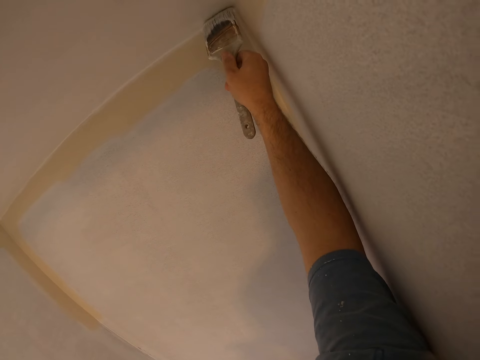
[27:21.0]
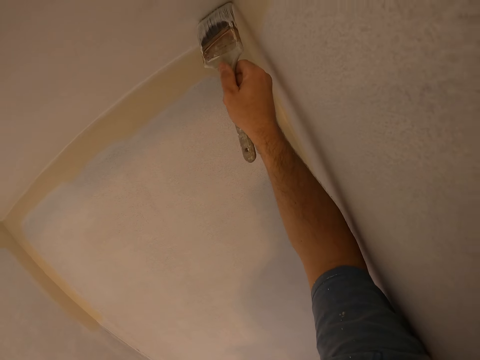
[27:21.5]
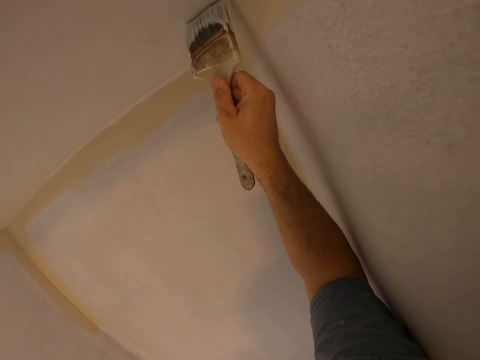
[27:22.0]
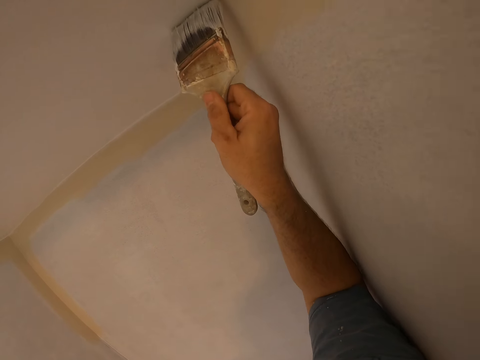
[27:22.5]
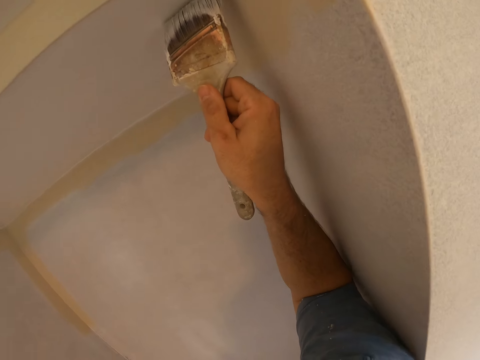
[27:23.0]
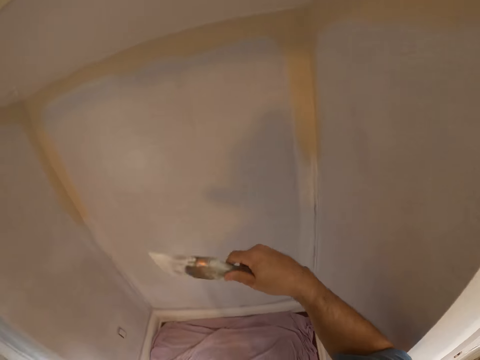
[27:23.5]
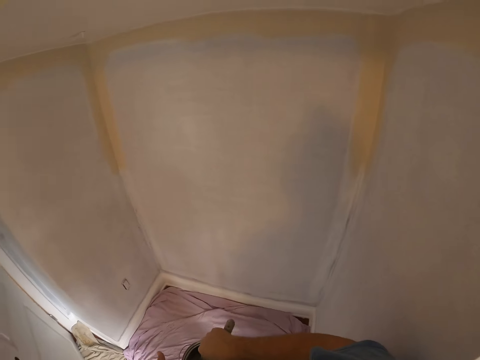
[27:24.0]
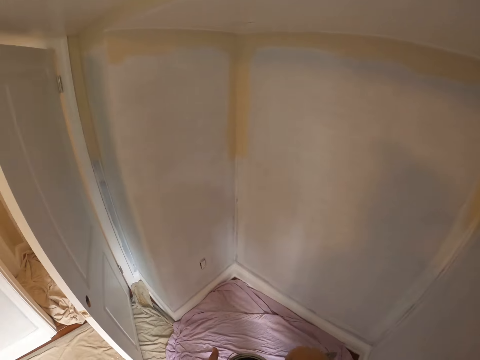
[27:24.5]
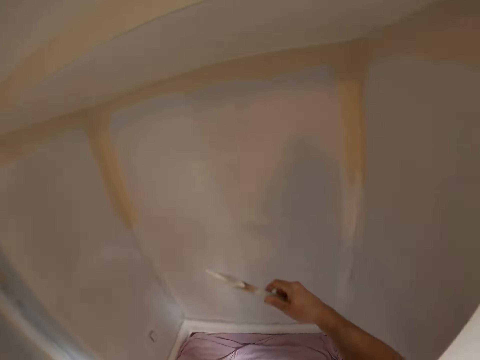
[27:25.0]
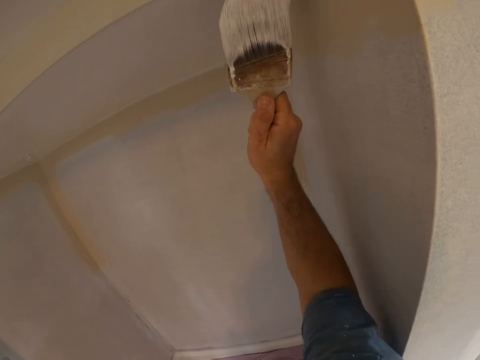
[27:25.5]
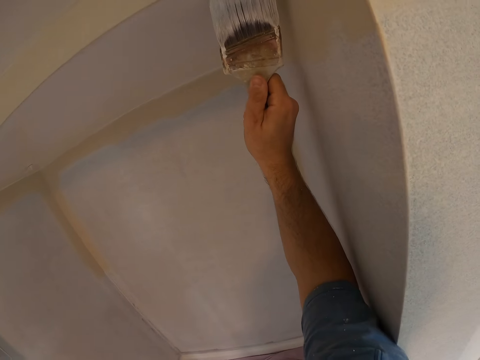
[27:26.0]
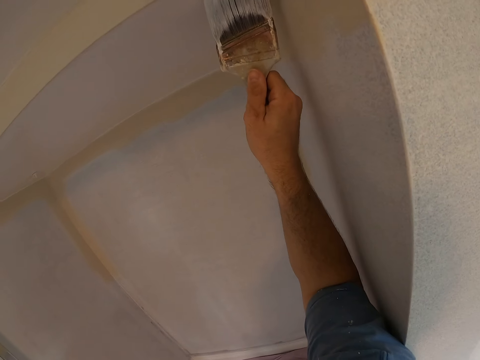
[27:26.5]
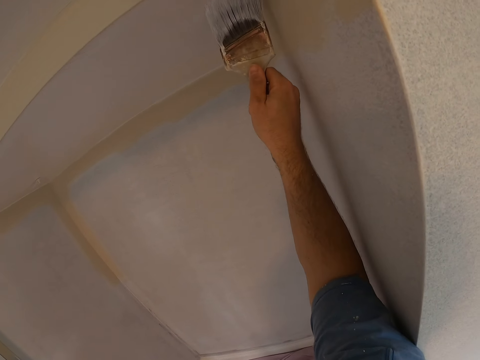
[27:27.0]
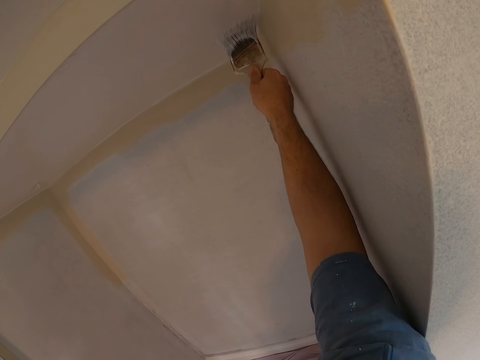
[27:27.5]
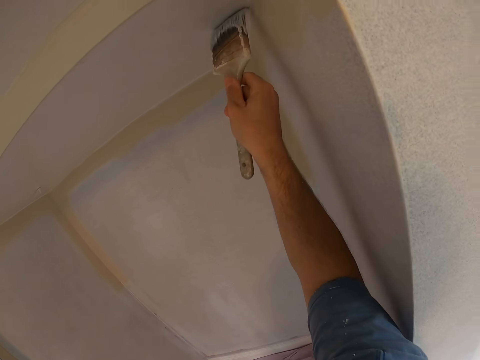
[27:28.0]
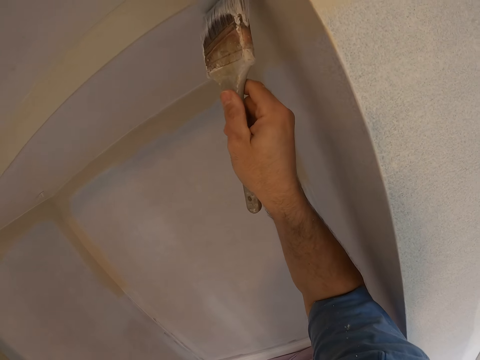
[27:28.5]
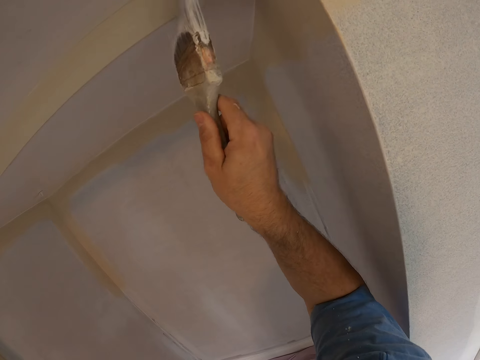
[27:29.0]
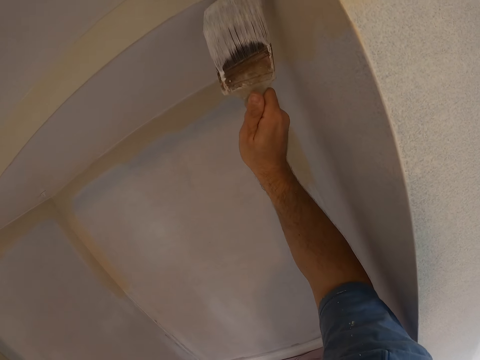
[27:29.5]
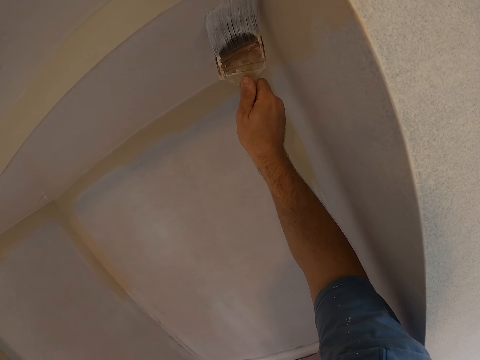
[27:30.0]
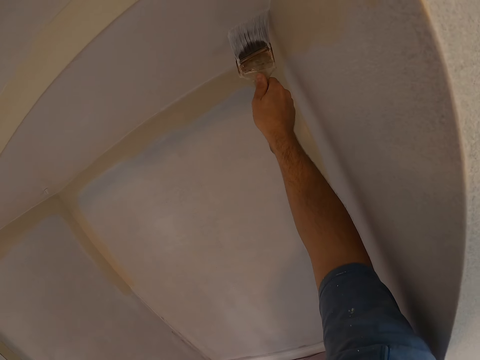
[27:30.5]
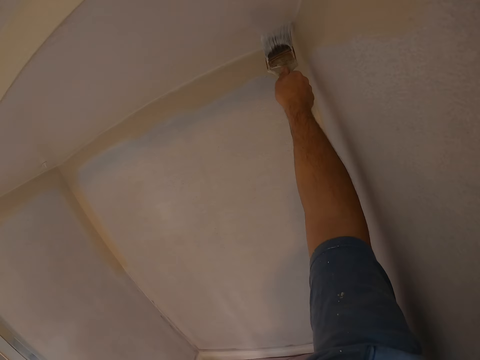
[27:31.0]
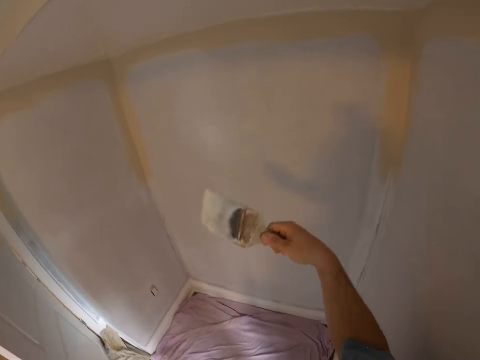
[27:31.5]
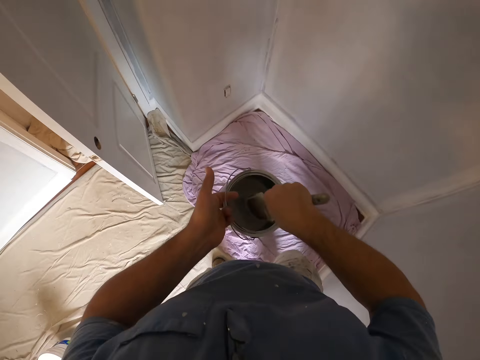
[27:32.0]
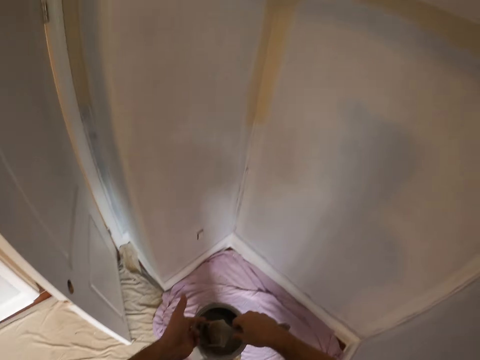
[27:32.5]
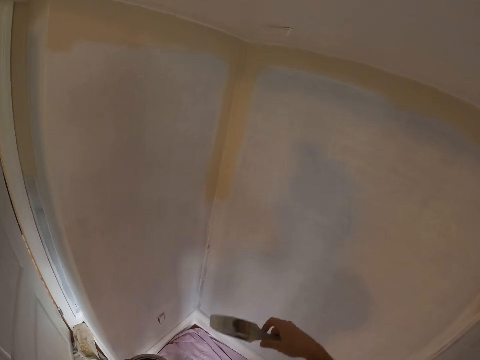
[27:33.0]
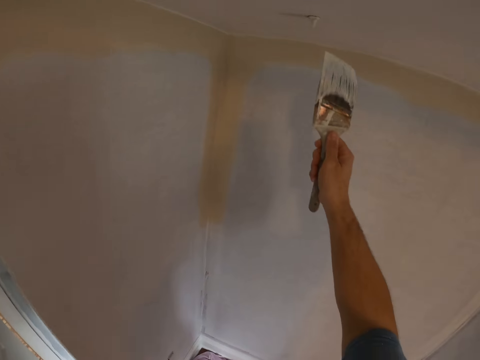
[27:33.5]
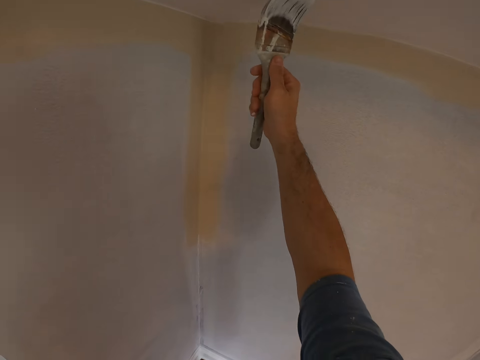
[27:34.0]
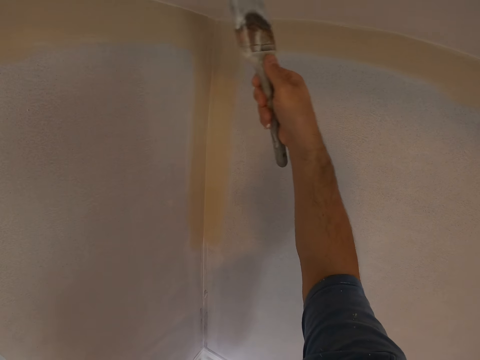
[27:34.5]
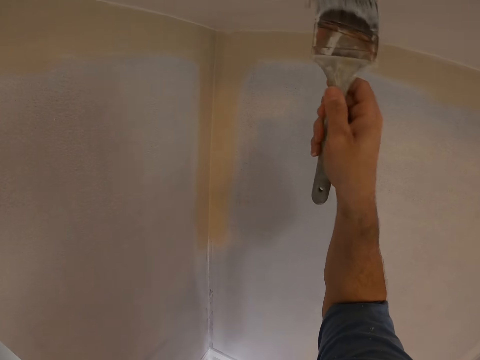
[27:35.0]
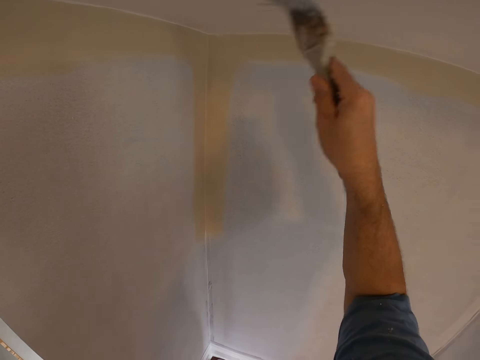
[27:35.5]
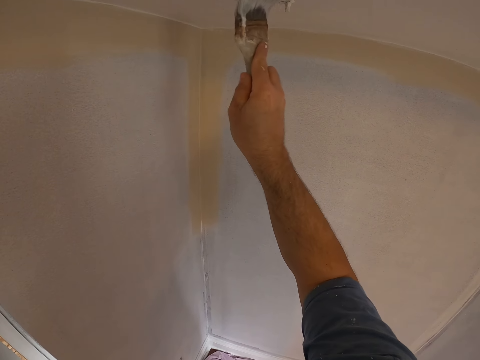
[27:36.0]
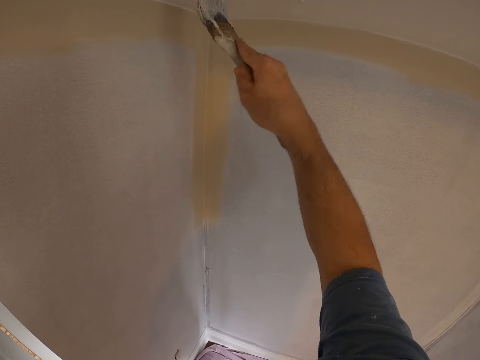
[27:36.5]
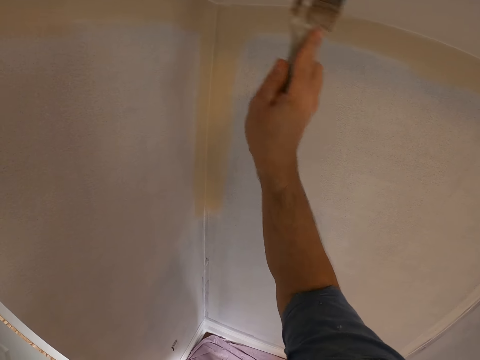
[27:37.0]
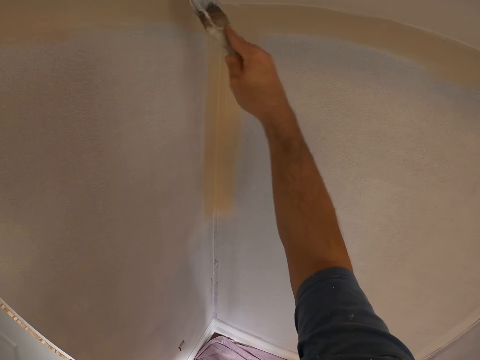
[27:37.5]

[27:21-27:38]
The camera wearer dips the paintbrush in the paint can. They paint the ceiling with the paintbrush. They dip the paintbrush in the paint can. They paint the ceiling with the paintbrush.

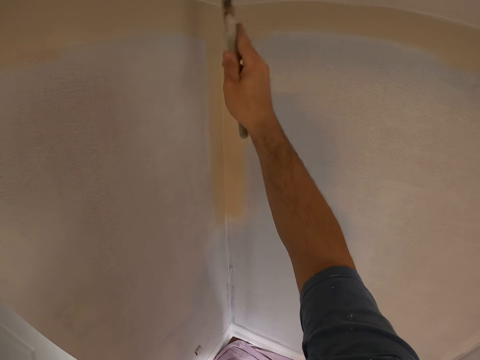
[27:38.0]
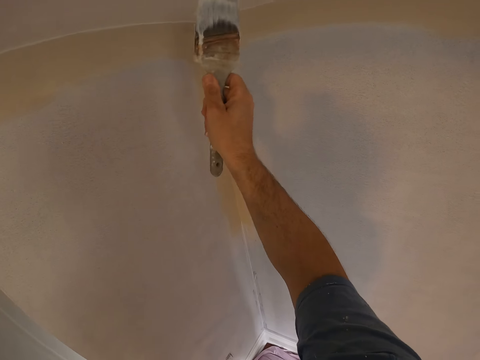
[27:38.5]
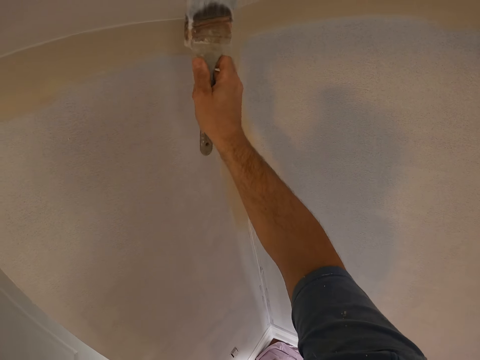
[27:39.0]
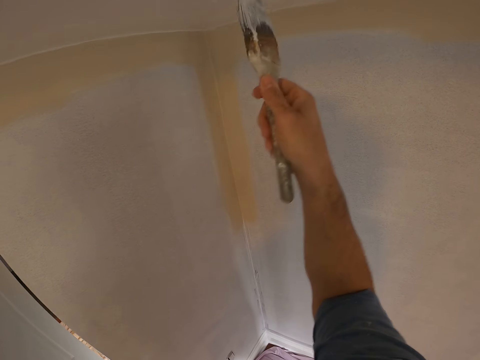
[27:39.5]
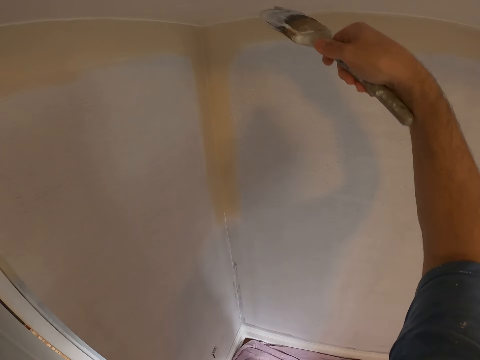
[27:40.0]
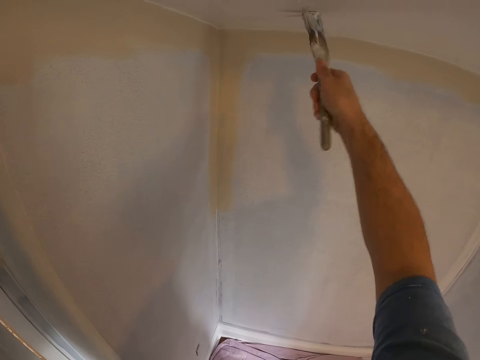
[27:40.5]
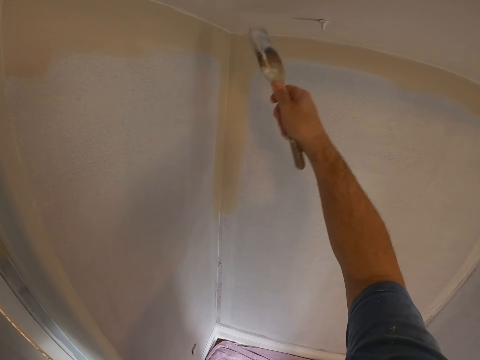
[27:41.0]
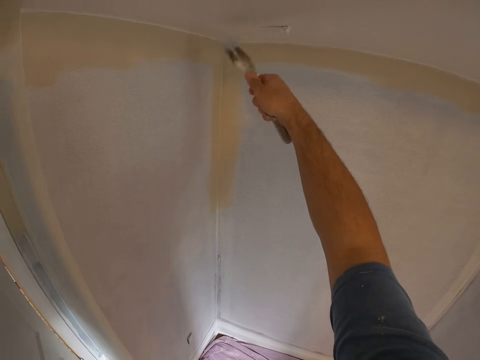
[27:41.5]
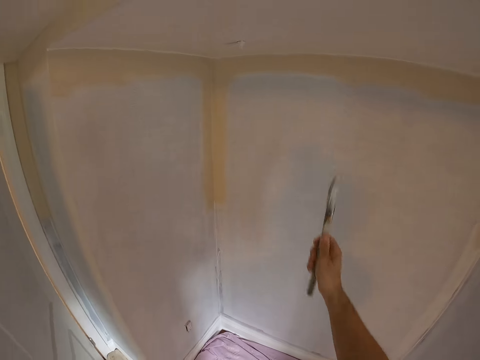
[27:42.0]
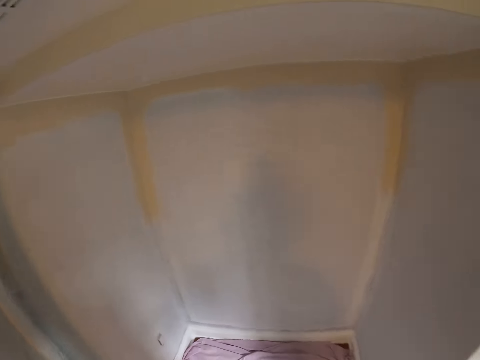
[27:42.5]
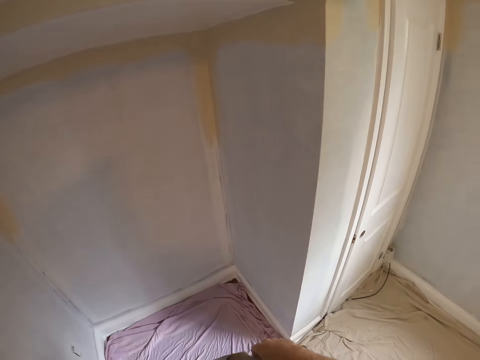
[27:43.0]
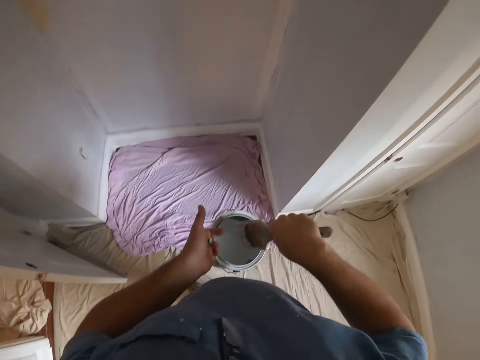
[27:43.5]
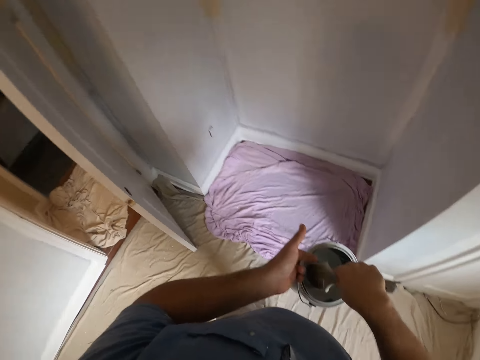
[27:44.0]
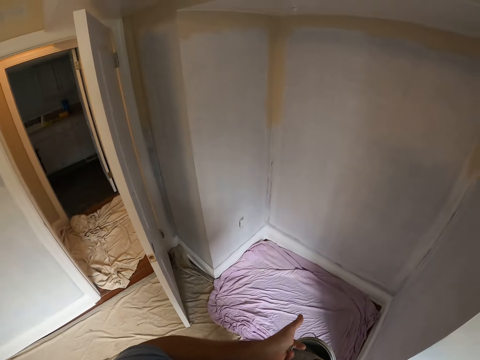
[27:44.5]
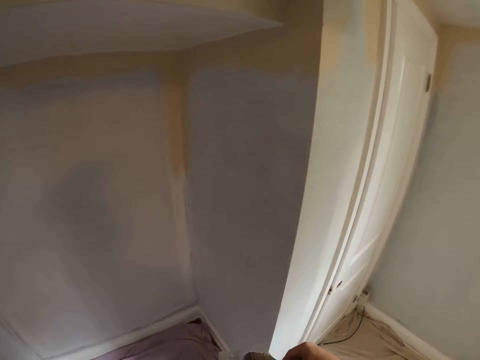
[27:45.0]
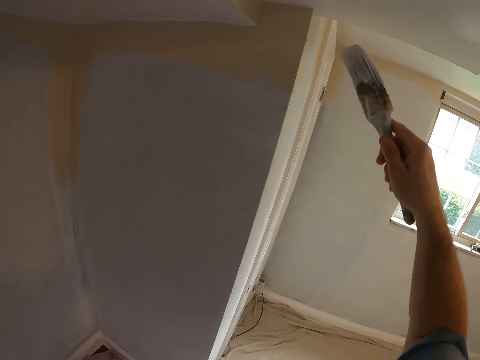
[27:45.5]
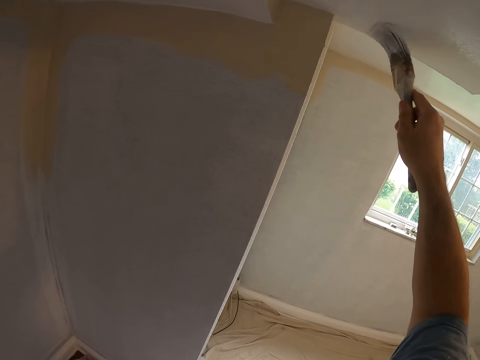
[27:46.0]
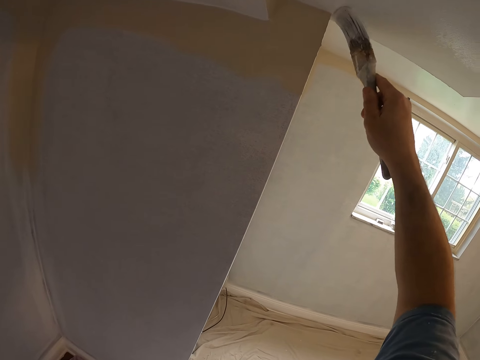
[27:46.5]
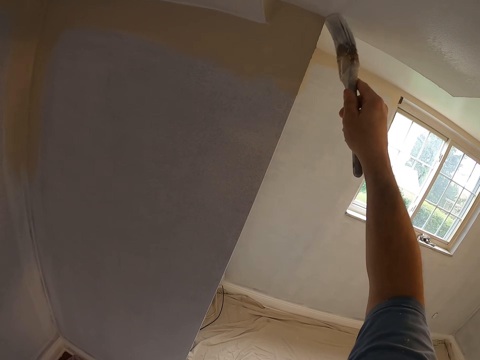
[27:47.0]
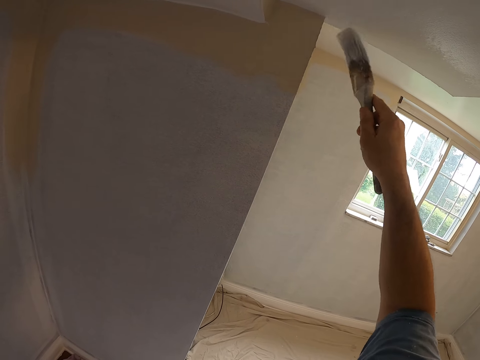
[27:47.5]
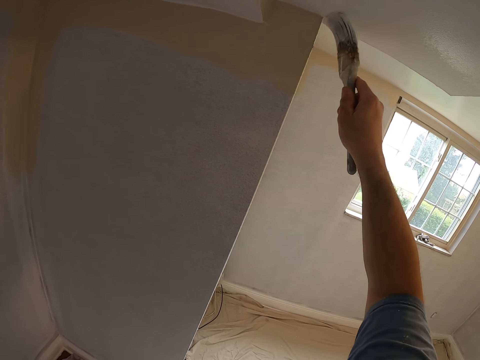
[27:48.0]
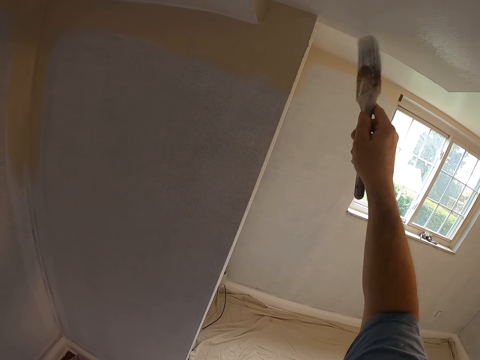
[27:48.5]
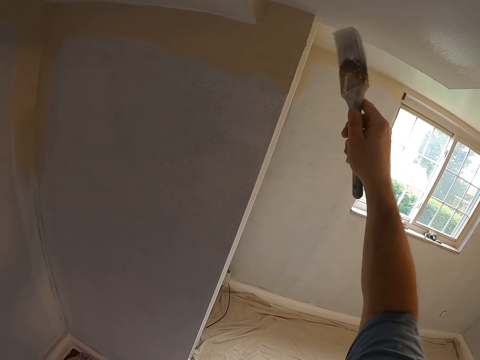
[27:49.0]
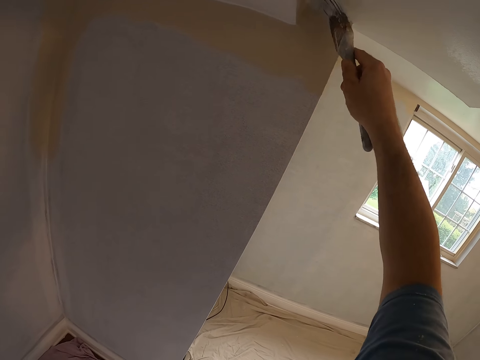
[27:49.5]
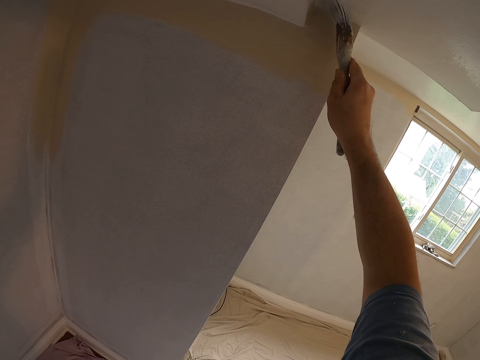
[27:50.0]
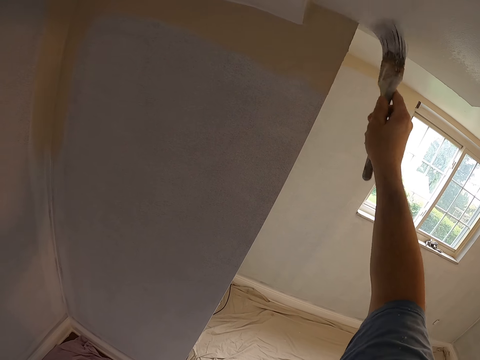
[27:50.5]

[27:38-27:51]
The camera wearer looks around. They dip the paintbrush in the paint can. They paint the ceiling with the paintbrush.
